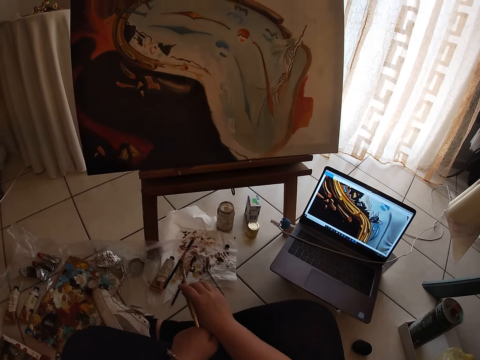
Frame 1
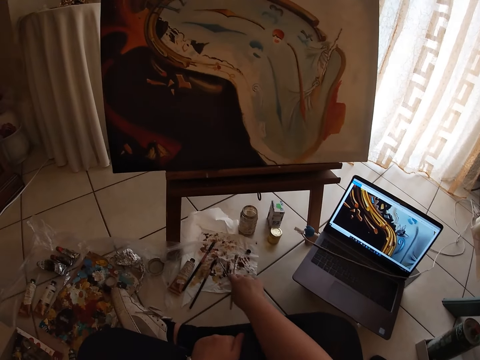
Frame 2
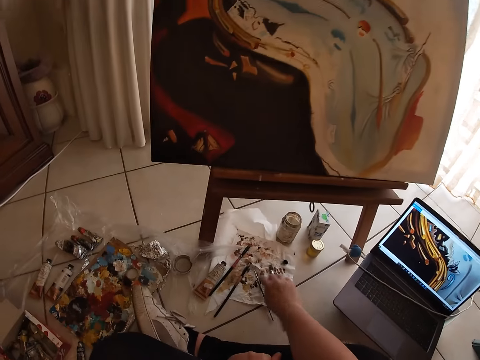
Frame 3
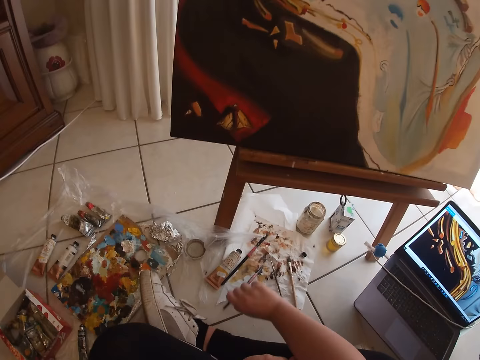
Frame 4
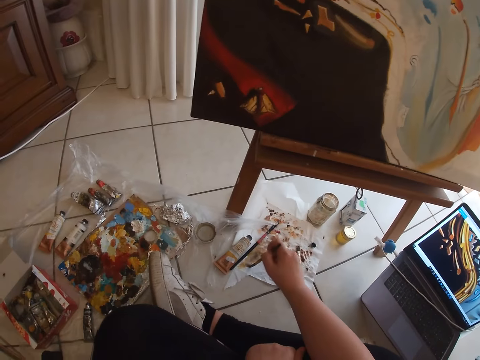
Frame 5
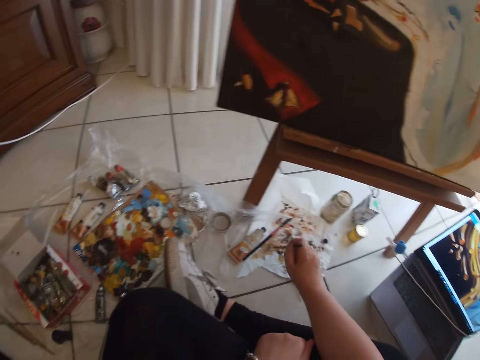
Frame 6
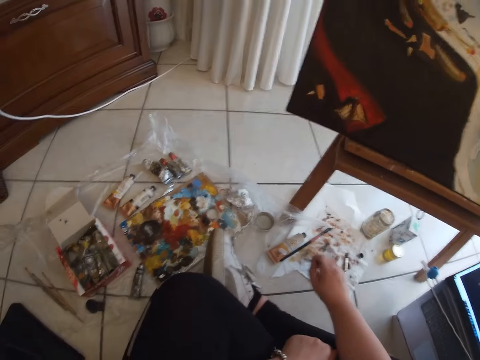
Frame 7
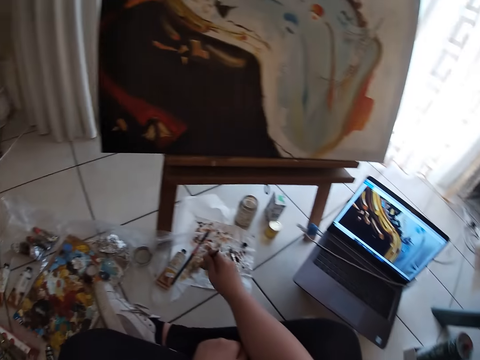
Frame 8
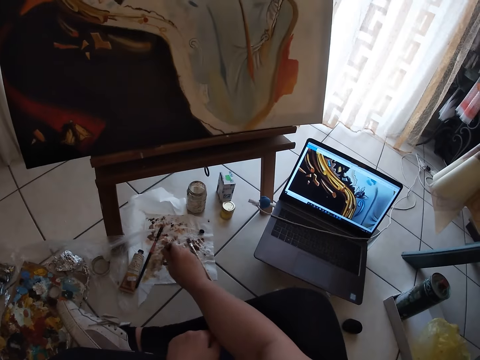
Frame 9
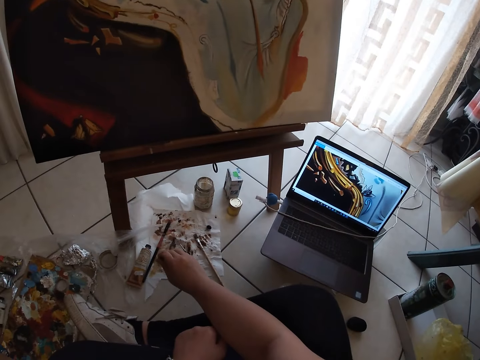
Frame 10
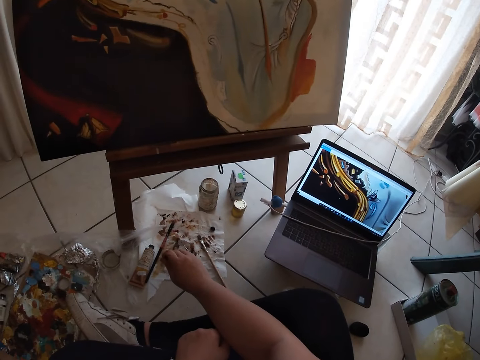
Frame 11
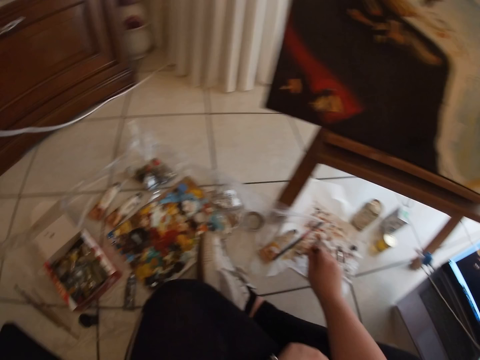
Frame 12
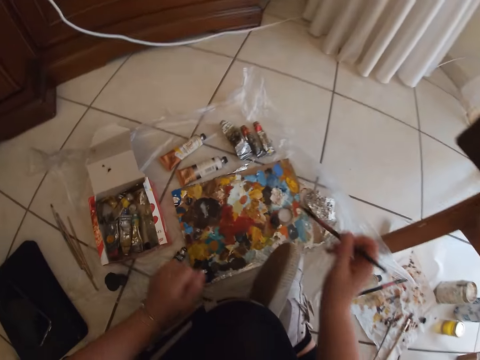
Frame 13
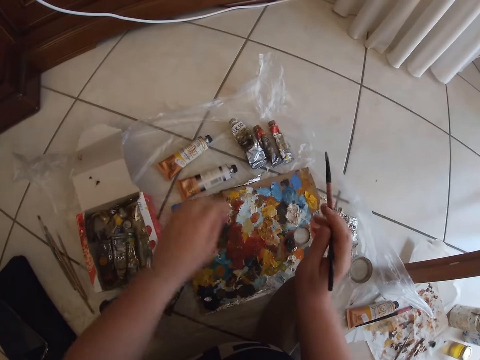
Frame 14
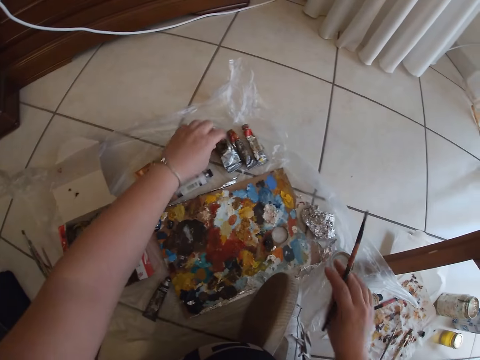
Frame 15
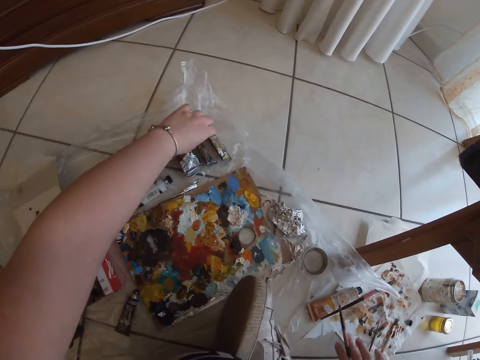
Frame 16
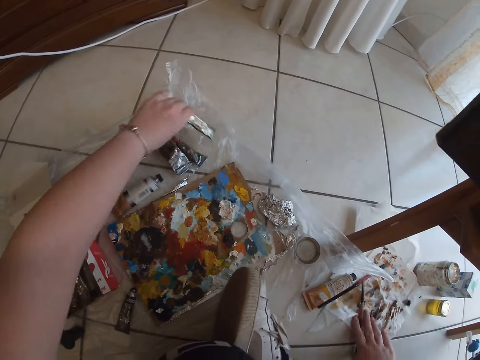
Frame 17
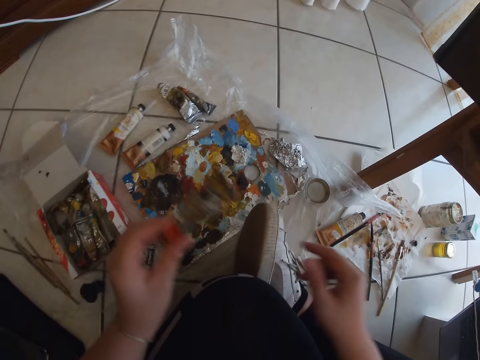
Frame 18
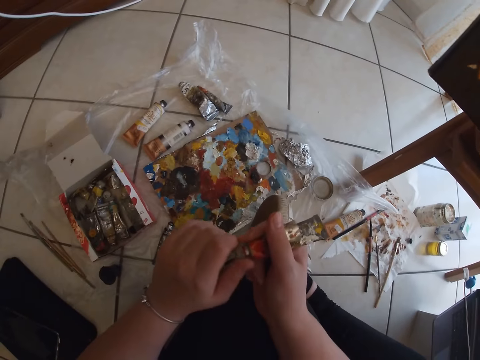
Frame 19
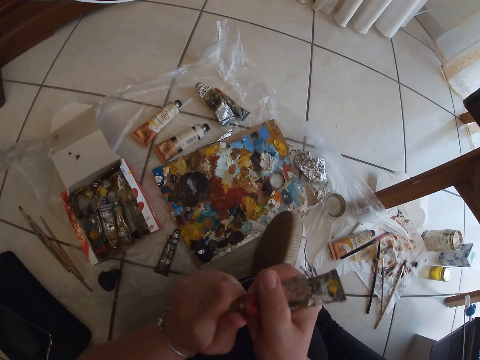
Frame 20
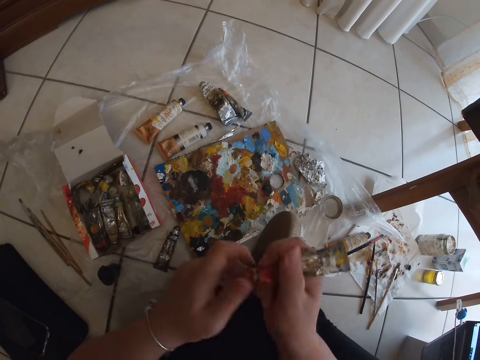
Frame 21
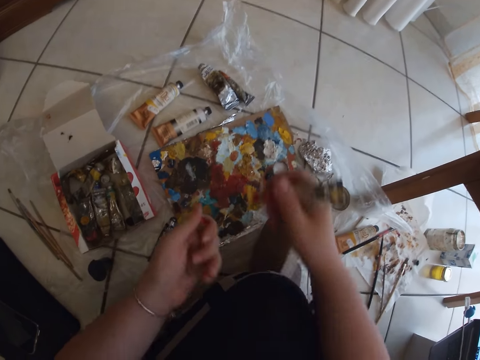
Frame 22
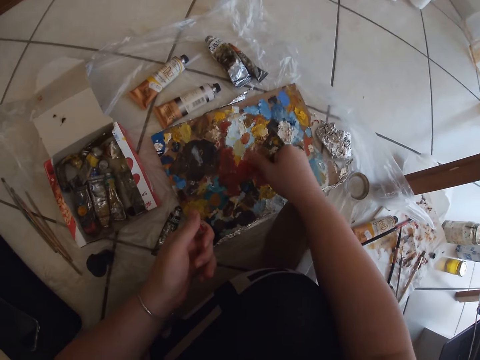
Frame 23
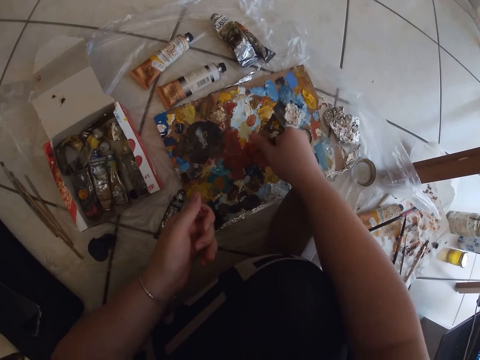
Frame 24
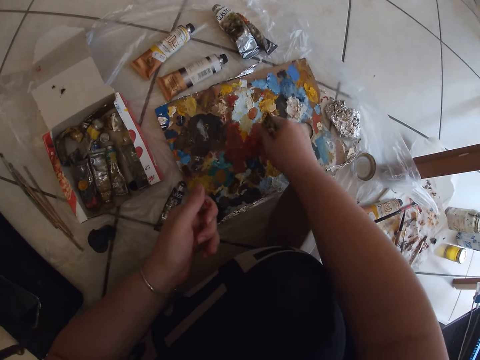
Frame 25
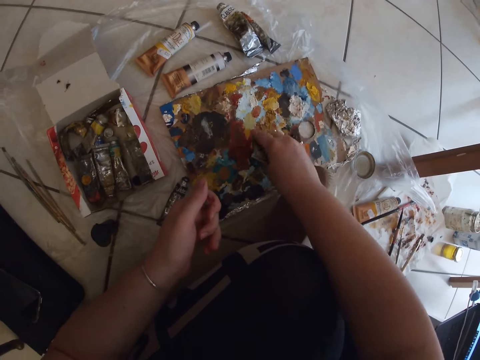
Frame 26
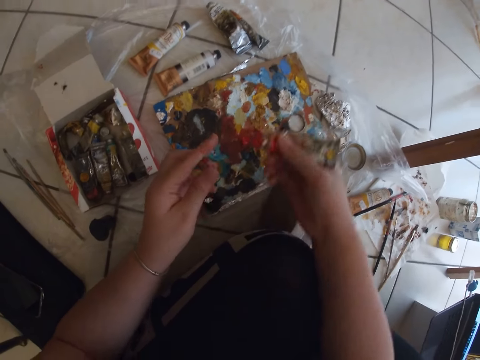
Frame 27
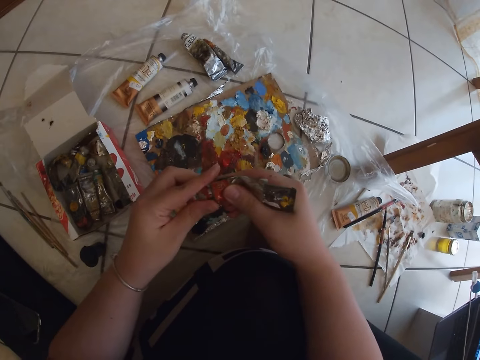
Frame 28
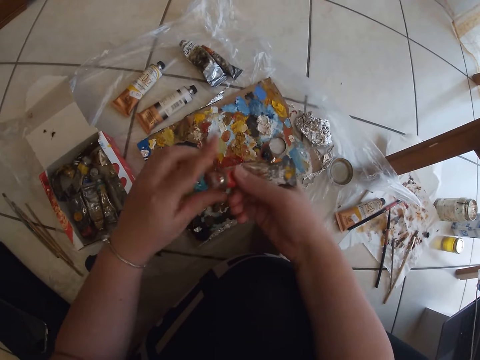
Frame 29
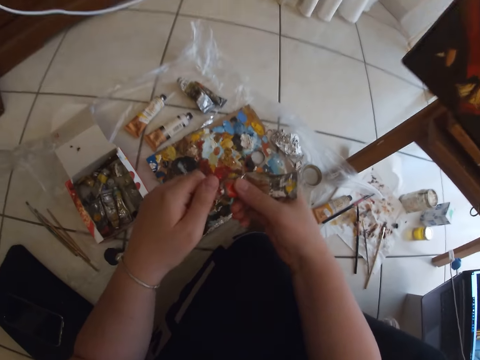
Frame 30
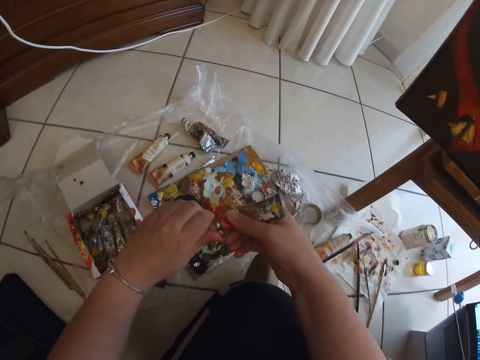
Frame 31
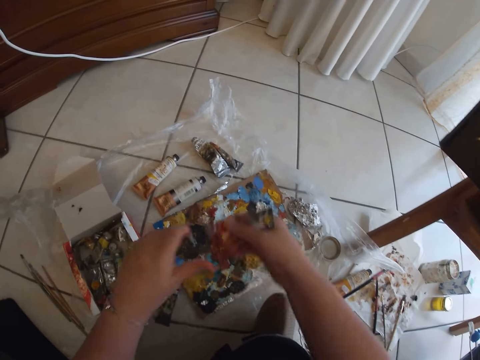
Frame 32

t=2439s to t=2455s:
The camera wearer drops the paintbrush in his right hand on the paper lying on the ground. He picks up a paintbrush from the paper lying on the ground with his right hand. He cleans the paintbrush in his right hand on the paper lying on the ground. He picks up a paint tube from the ground with his left hand. He drops the paintbrush in his right hand on the paper lying on the ground. He opens the paint tube lid with his left hand. He pours paint on the paint board from the paint tube in his right hand. He closes the paint tube lid with his left hand.

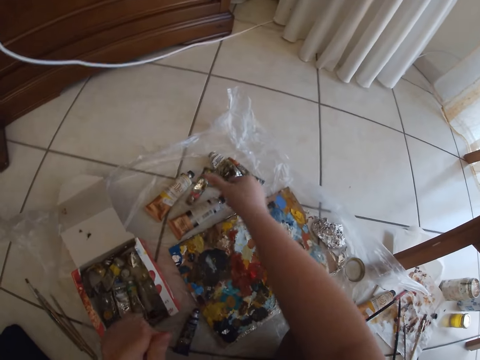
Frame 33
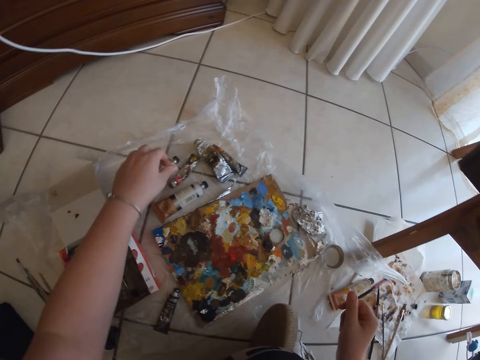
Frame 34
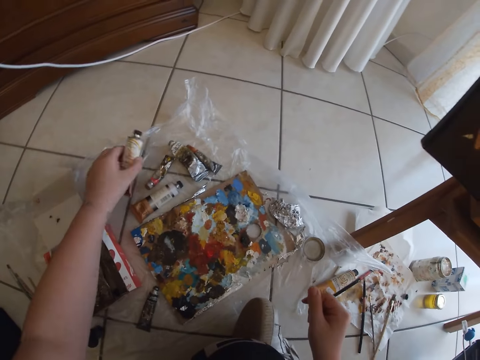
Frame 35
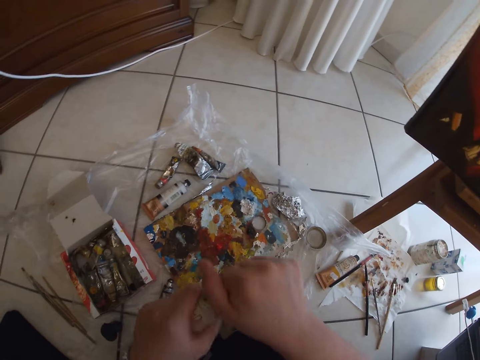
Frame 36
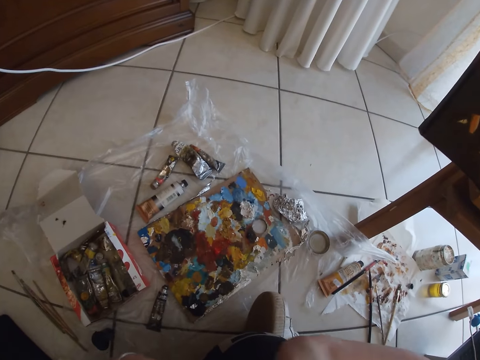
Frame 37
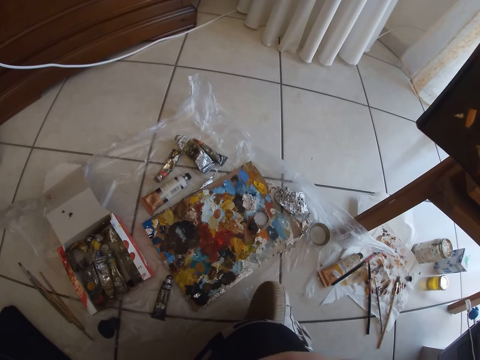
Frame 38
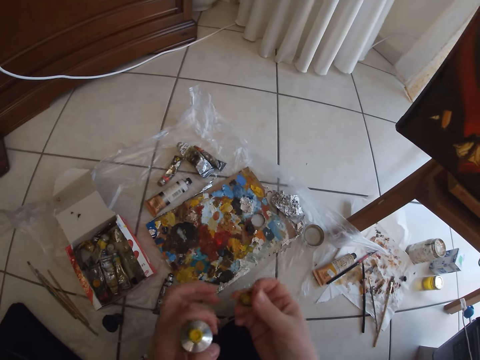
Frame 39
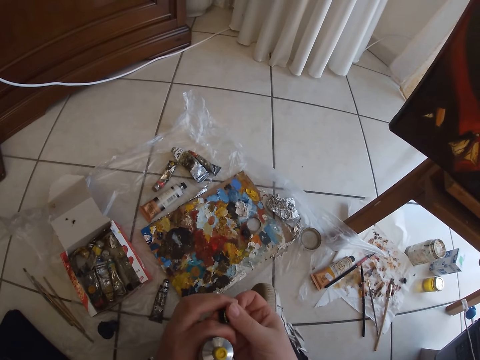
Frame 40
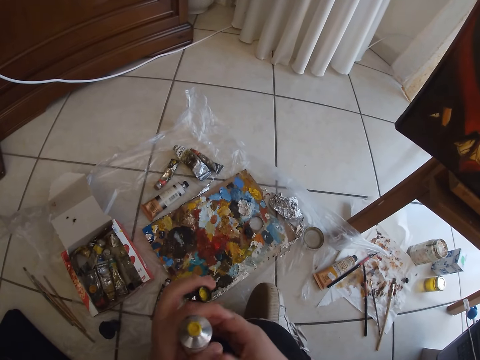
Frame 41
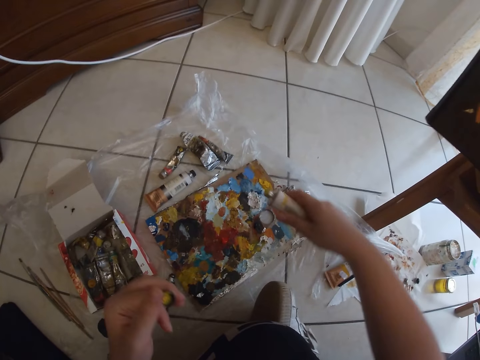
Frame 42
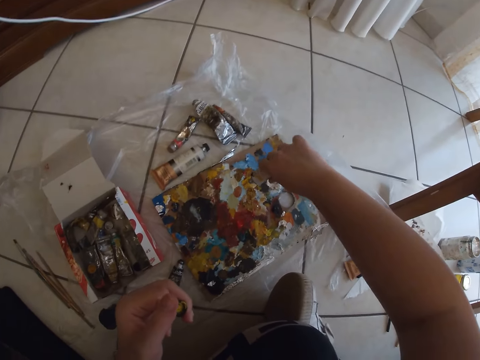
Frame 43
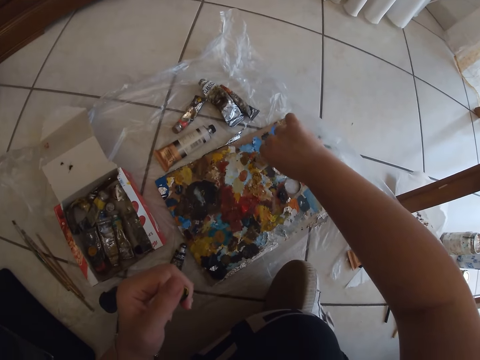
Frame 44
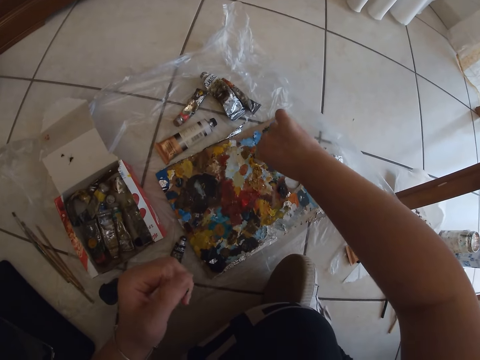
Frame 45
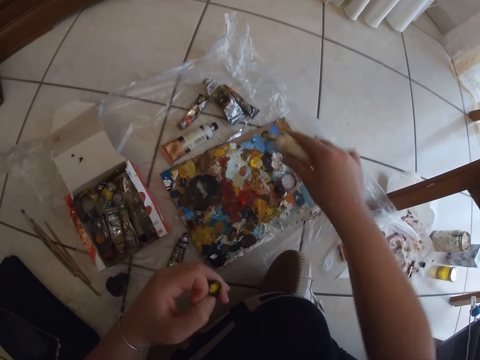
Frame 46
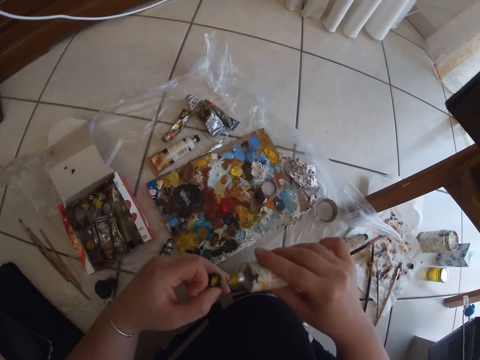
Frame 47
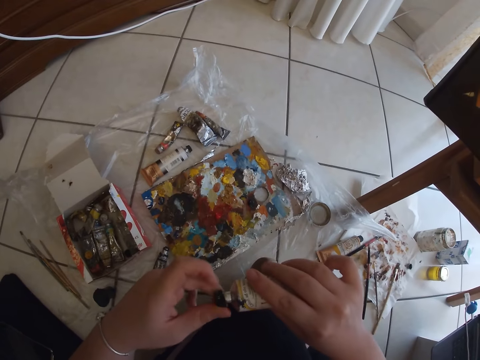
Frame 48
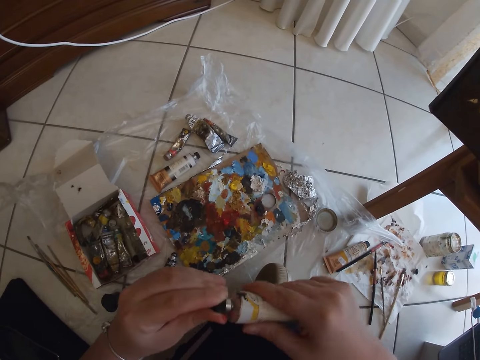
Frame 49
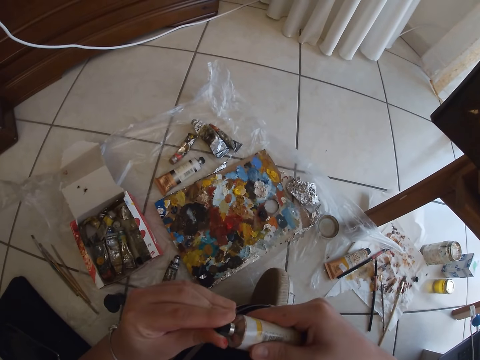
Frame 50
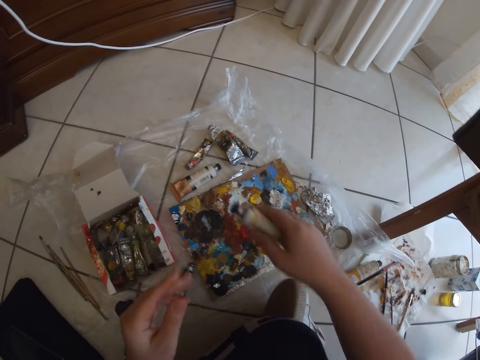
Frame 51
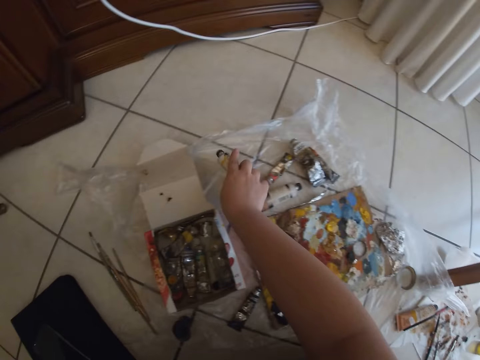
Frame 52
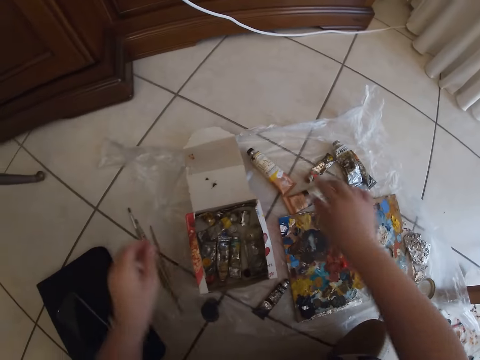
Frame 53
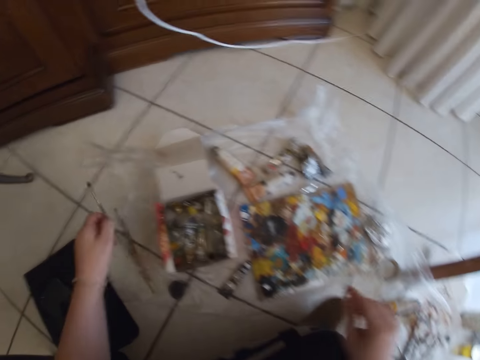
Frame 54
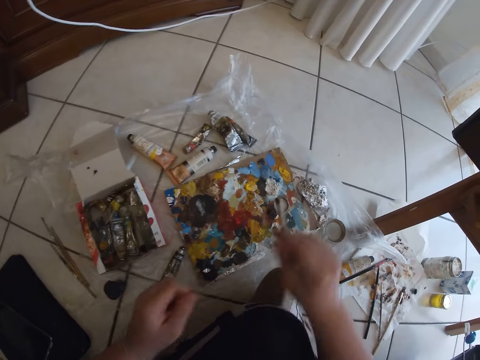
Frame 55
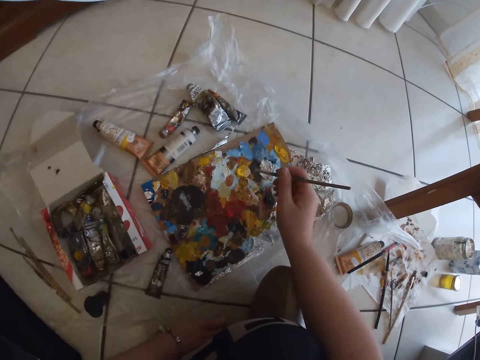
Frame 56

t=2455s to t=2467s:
The camera wearer drops the paint tube in his right hand on the ground. He picks up the paint tube from the ground with his left hand. He opens the paint tube lid with his right hand. He pours paint on the paint board from the paint tube in his right hand. He closes the paint tube lid with his left hand. He drops the paint tube in his right hand on the ground. He picks up a paintbrush from the ground with his left hand. He passes the paintbrush in his left hand to his right hand.
